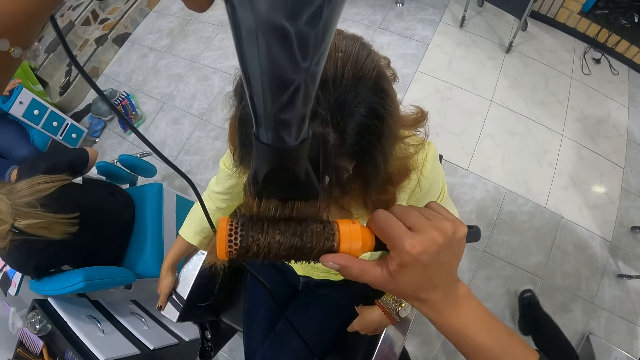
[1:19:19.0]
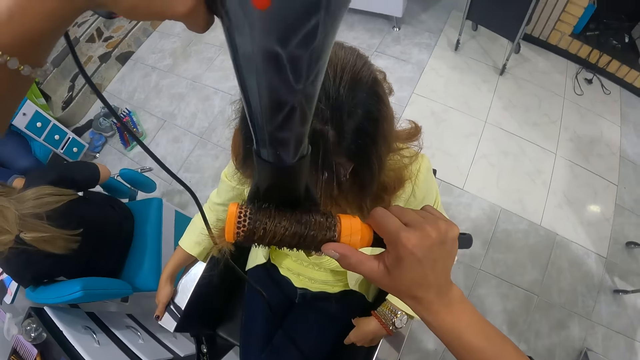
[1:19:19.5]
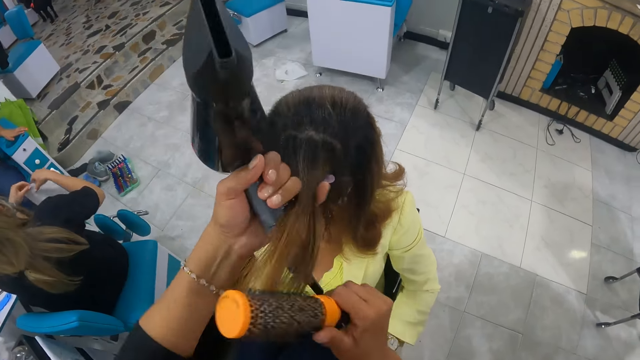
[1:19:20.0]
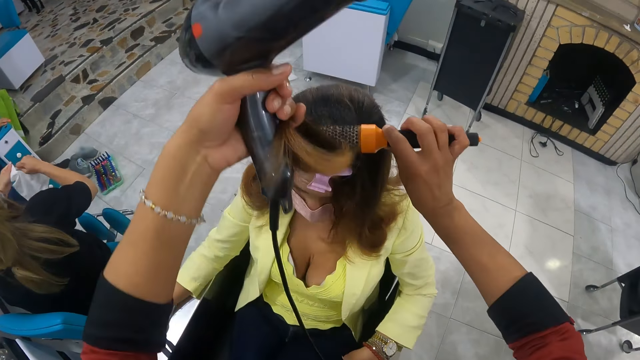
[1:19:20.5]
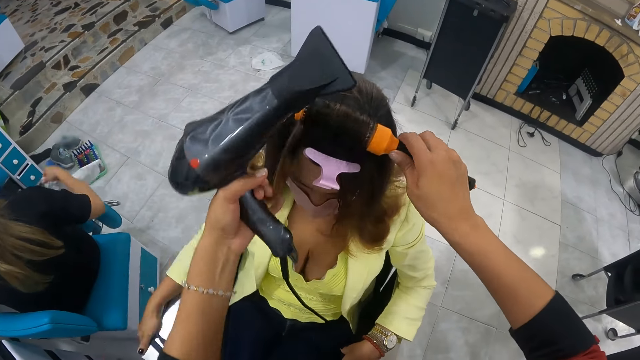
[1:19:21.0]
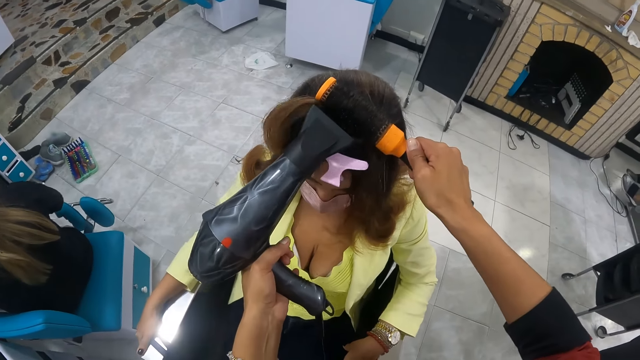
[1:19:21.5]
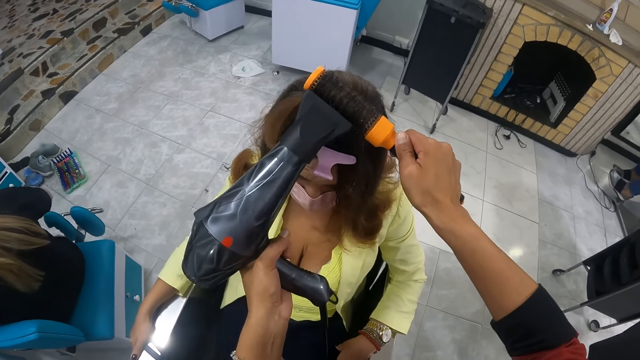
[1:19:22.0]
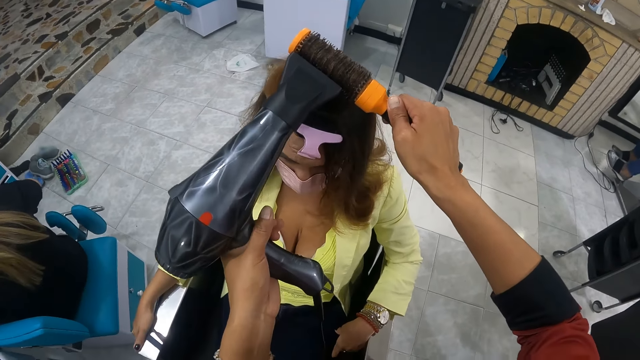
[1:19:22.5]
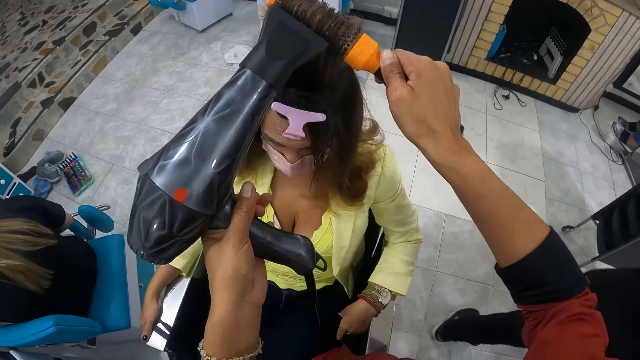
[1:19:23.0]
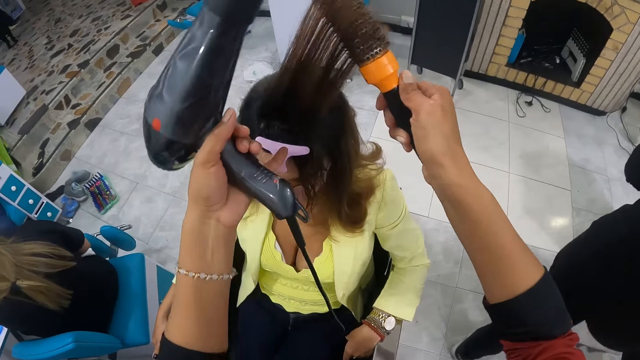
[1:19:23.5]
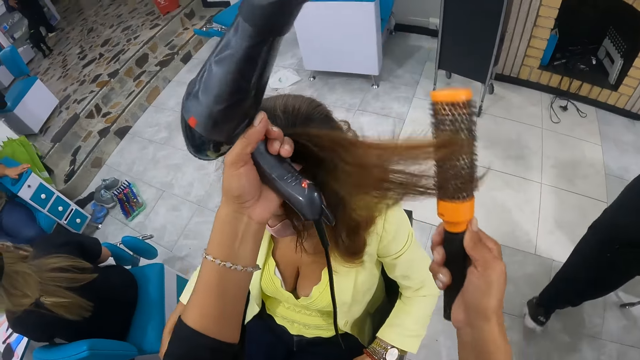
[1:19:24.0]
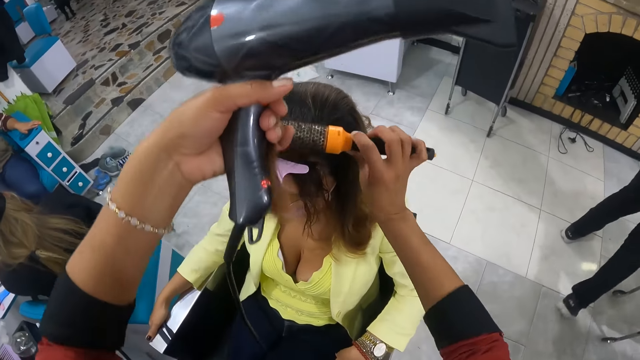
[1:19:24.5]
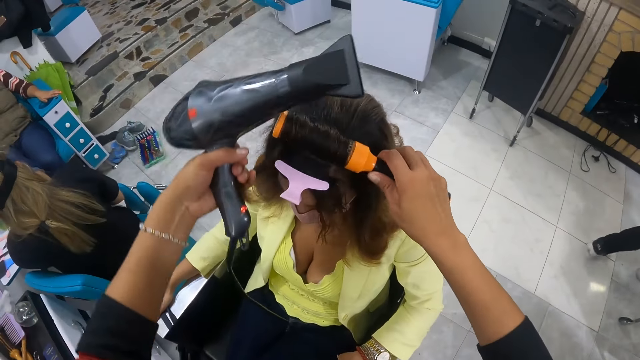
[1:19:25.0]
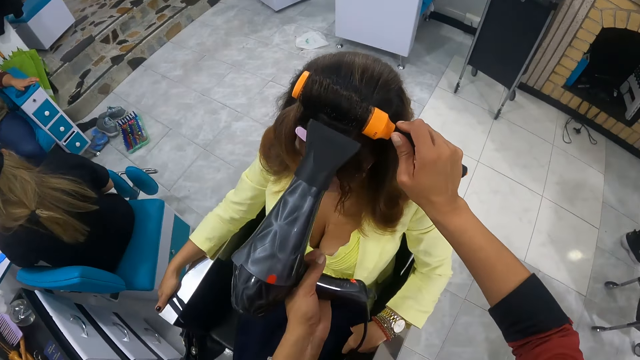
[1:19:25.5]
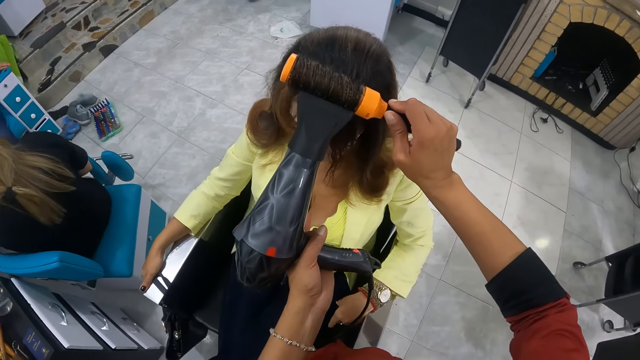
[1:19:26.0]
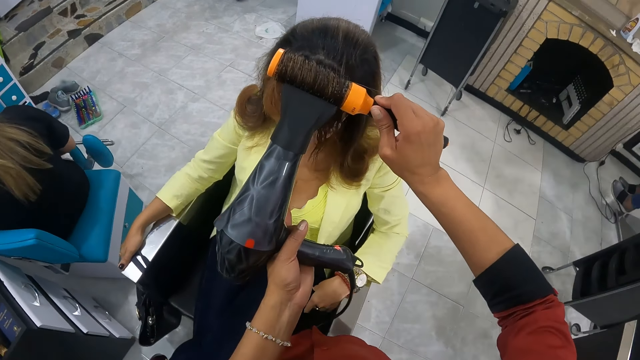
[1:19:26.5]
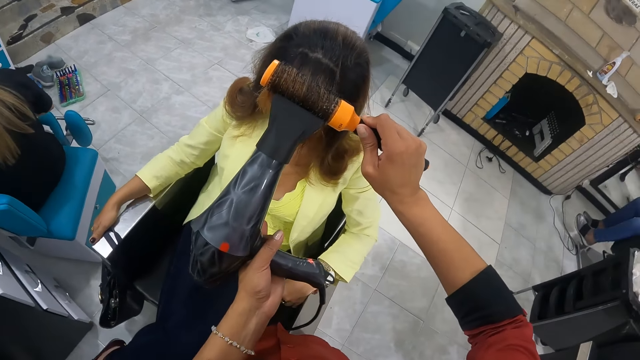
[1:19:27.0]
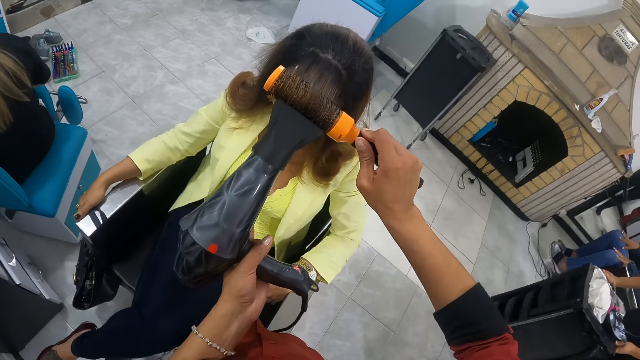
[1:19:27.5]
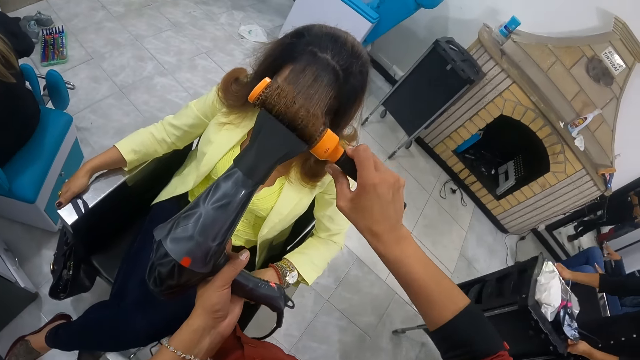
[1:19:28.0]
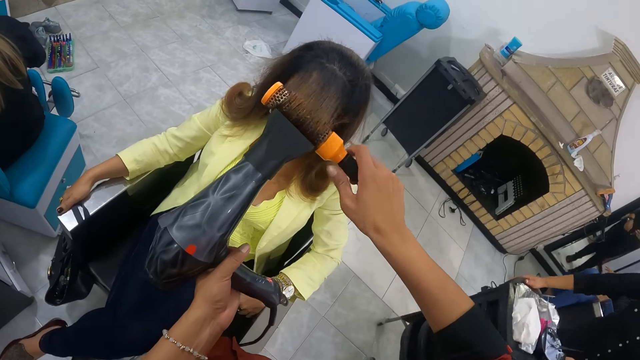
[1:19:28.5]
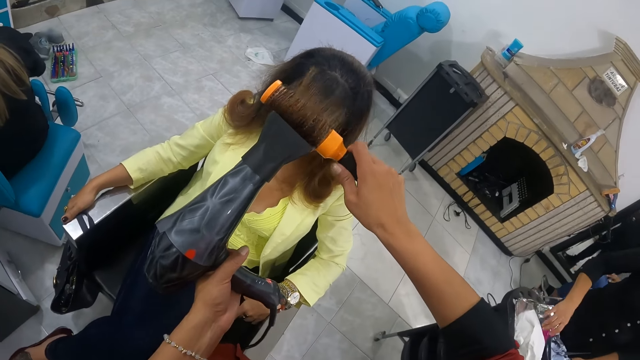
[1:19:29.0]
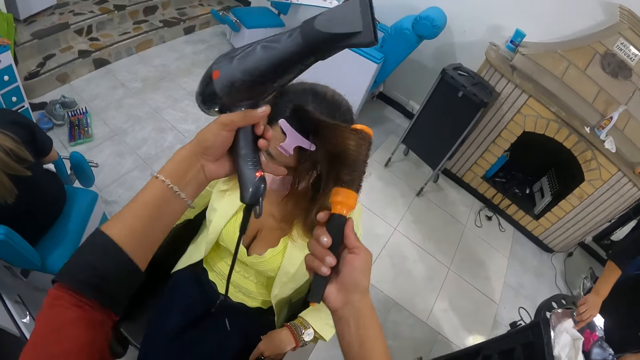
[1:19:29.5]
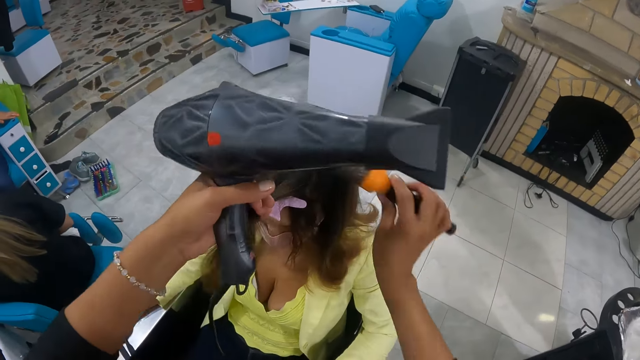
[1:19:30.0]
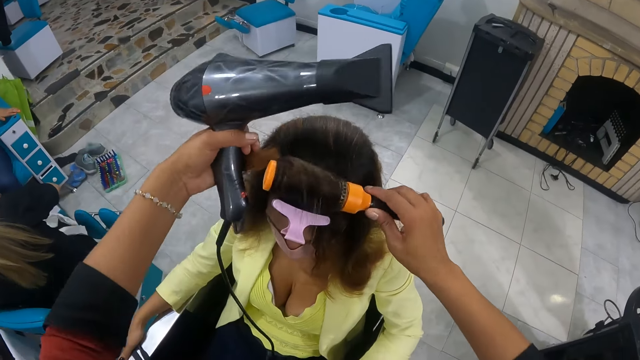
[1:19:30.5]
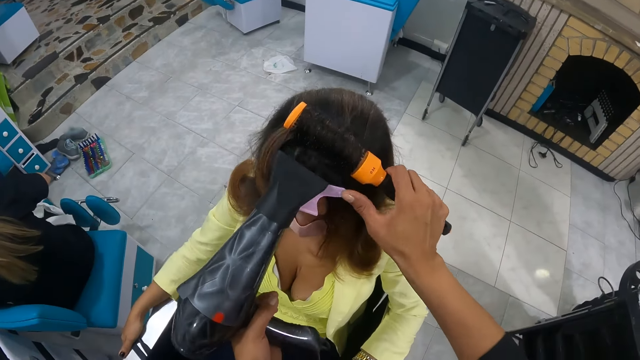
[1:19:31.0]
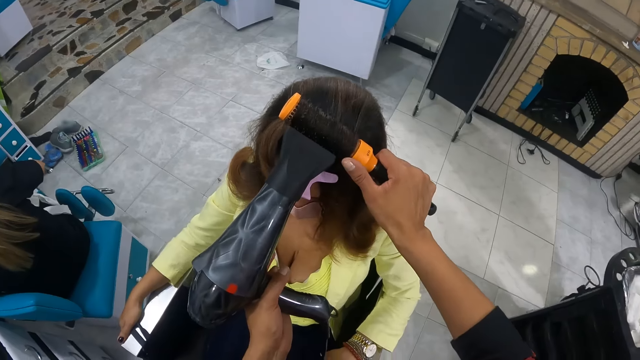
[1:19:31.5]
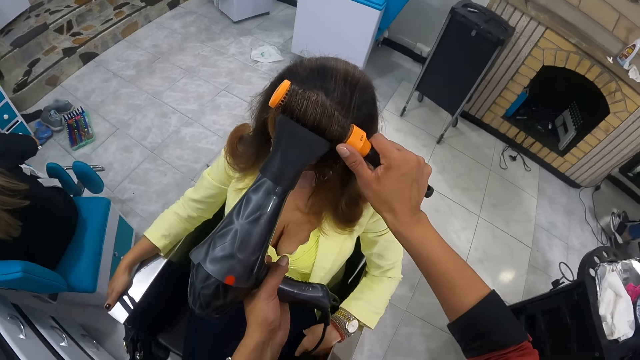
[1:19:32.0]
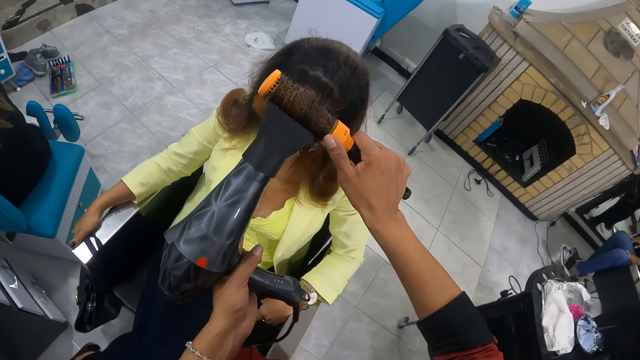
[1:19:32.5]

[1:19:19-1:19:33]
The camera wearer holds the woman's hair with her left hand. She brushes the woman's hair with the hair dryer brush in her right hand. She dries the woman's hair with the hair dryer in her left hand. She holds the woman's hair with her left hand. She brushes the woman's hair with the hair dryer brush in her right hand. She dries the woman's hair with the hair dryer in her left hand. She rolls the hair dryer brush with her right hand. She holds the woman's hair with her left hand. She brushes the woman's hair with the hair dryer brush in her right hand. She dries the woman's hair with the hair dryer in her left hand.

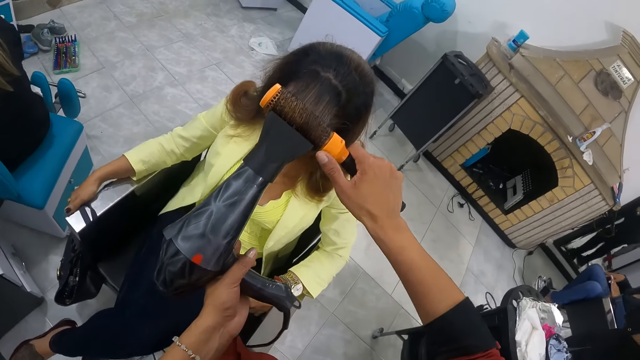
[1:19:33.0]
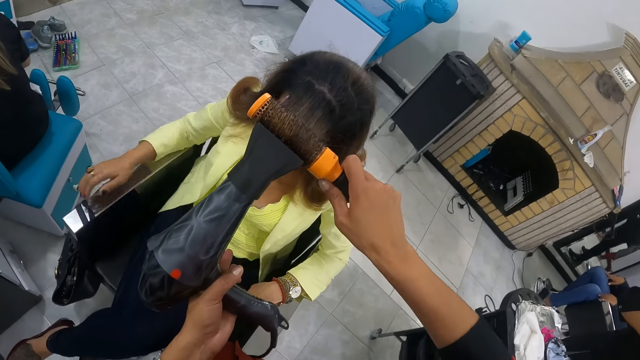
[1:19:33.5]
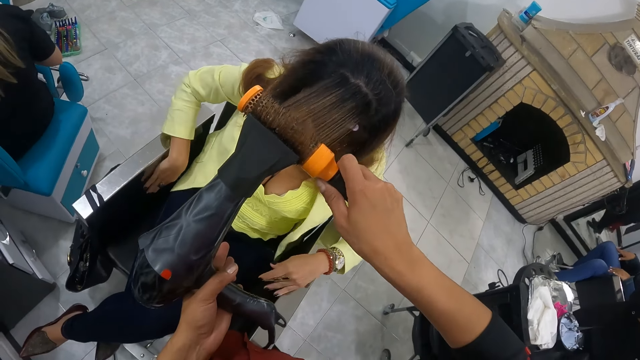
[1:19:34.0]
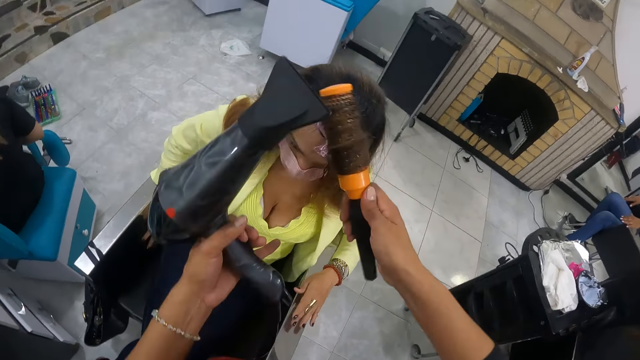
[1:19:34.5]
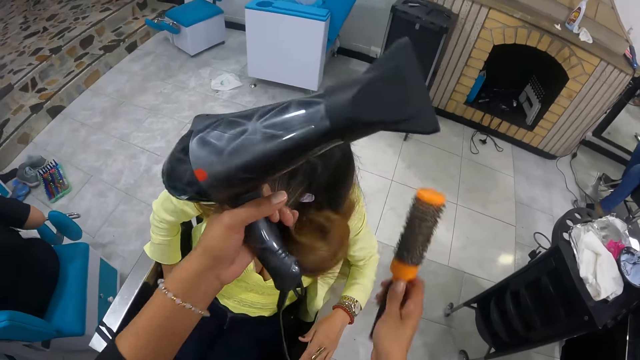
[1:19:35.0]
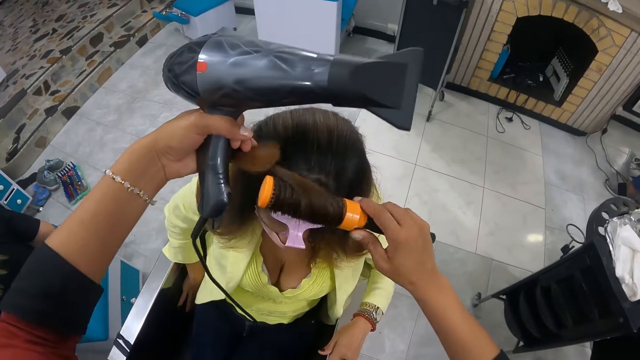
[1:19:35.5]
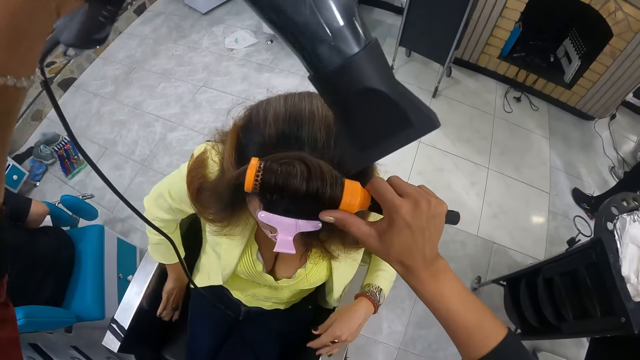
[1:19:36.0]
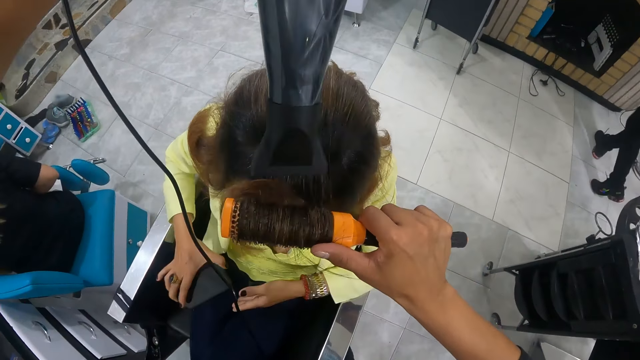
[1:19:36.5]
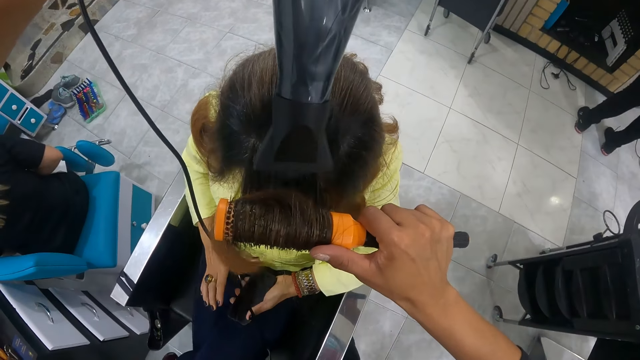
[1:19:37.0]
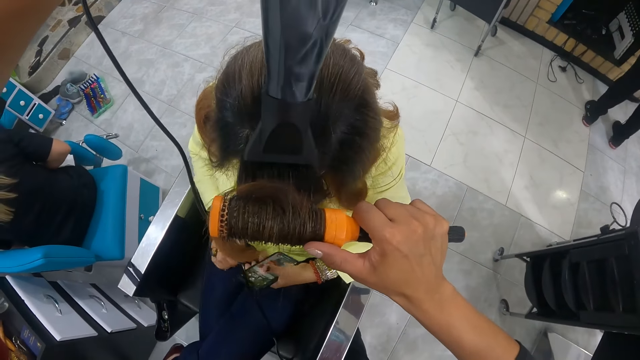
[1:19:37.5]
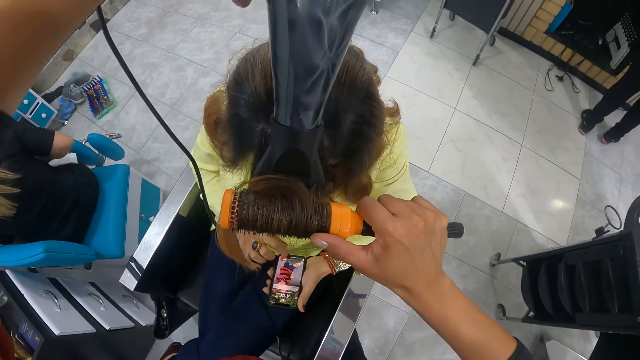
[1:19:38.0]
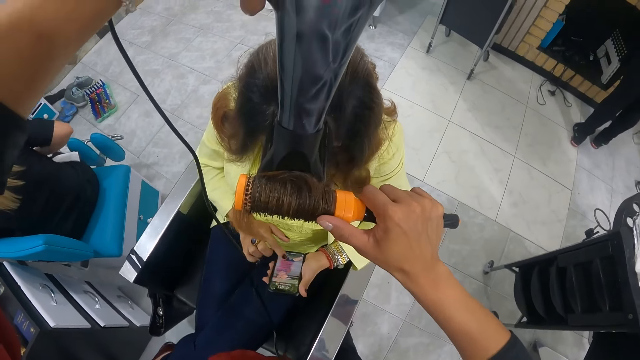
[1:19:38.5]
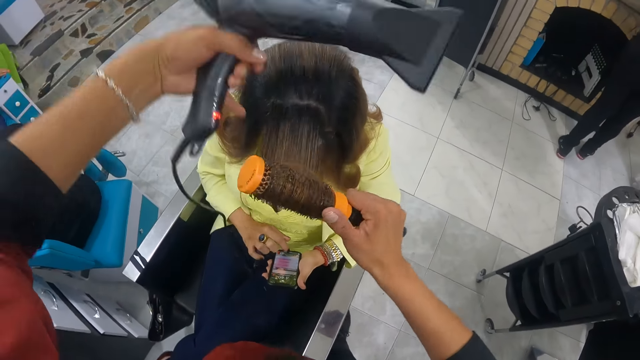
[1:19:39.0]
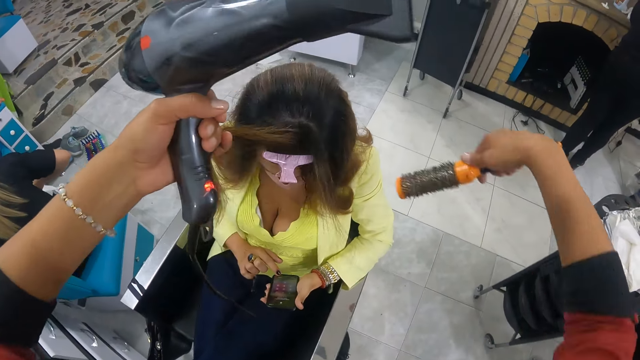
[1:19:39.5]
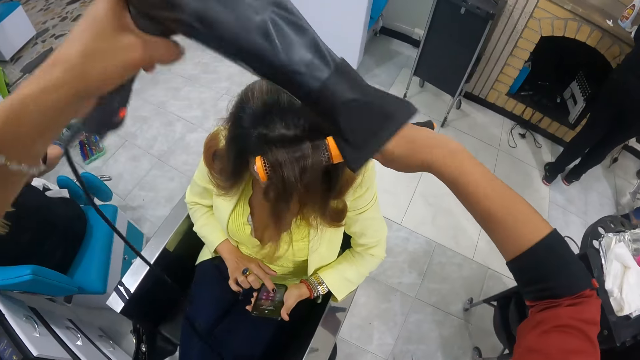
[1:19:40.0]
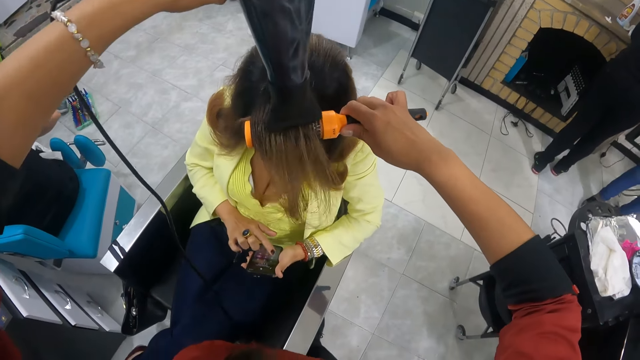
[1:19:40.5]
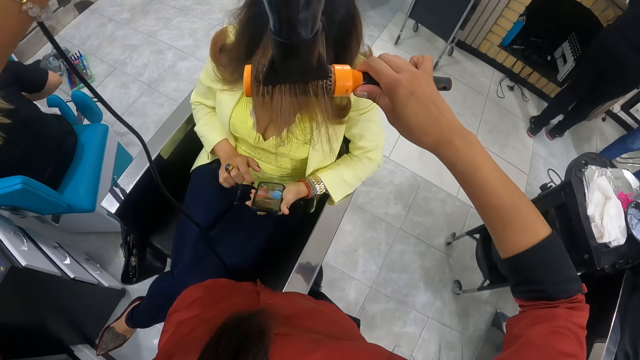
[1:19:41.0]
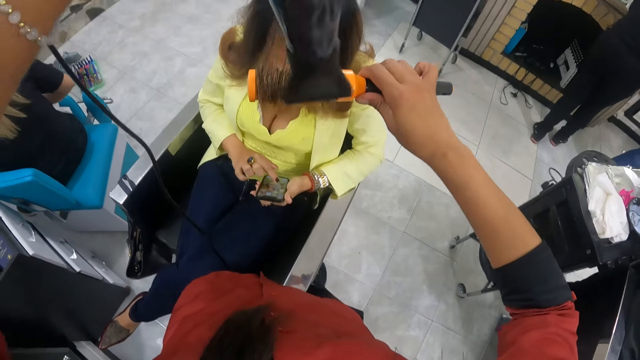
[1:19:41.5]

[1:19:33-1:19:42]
The camera wearer holds the woman's hair with her left hand. She brushes the woman's hair with the hair dryer brush in her right hand. The woman picks up a phone from the chair with her right hand. The camera wearer dries the woman's hair with the hair dryer in her left hand. The woman passes the phone from her right hand to her left hand. The woman operates the phone with her right hand. The camera wearer holds the woman's hair with her left hand. She brushes the woman's hair with the hair dryer brush in her right hand. She dries the woman's hair with the hair dryer in her left hand.
